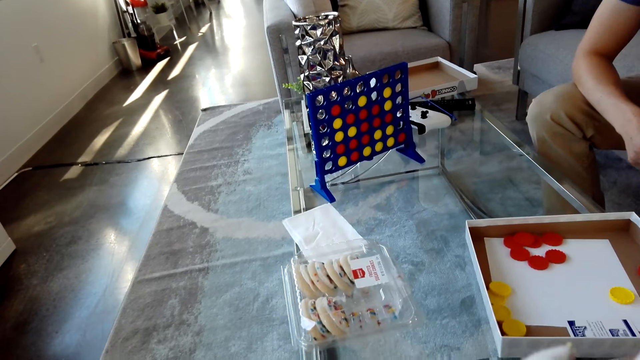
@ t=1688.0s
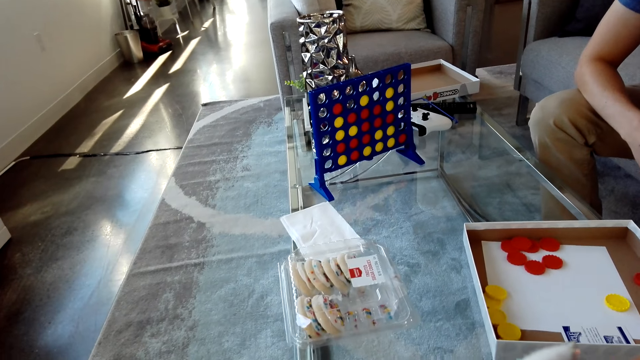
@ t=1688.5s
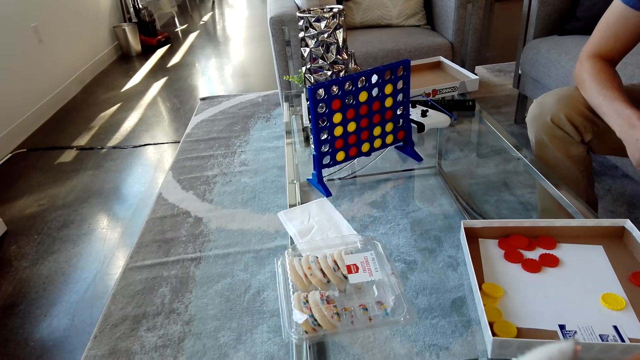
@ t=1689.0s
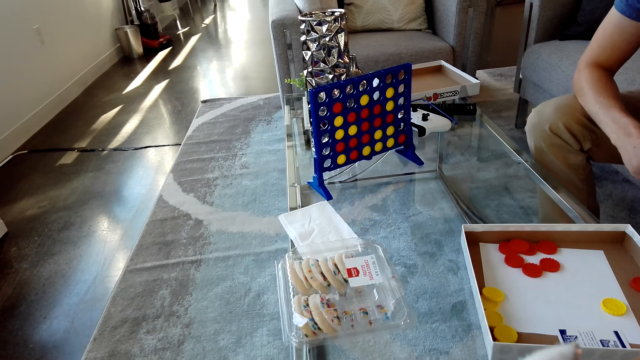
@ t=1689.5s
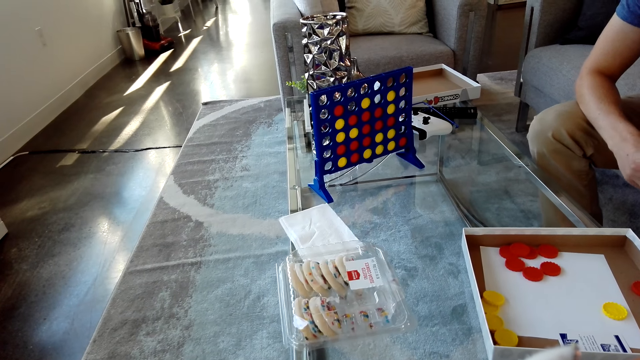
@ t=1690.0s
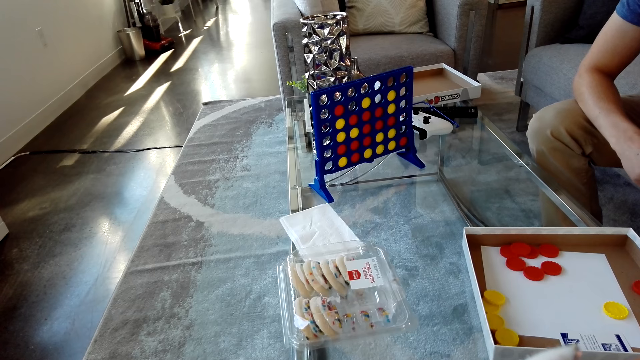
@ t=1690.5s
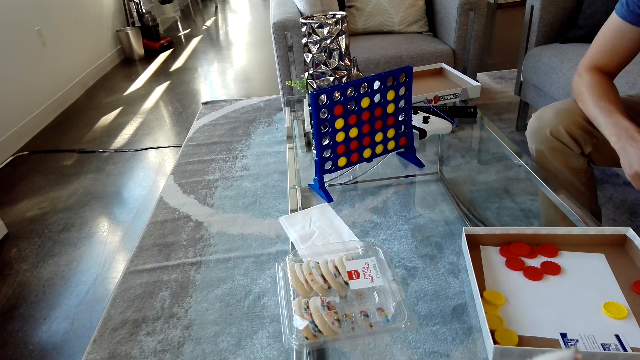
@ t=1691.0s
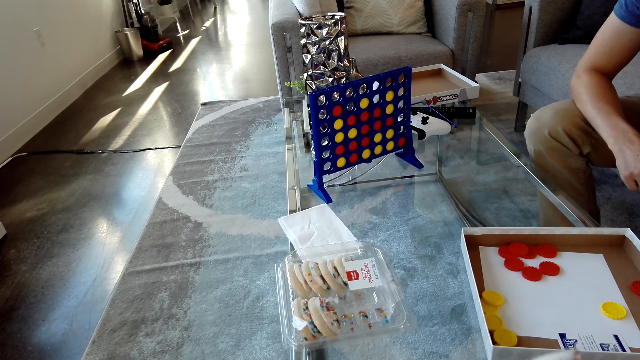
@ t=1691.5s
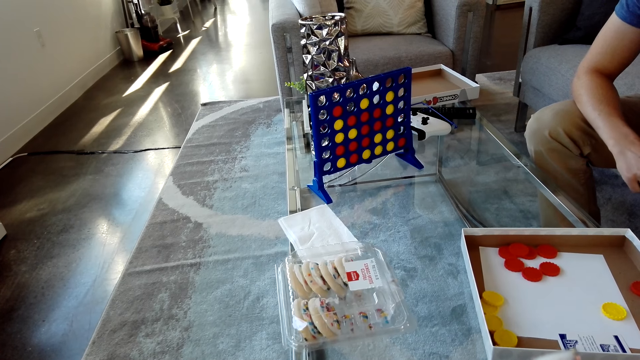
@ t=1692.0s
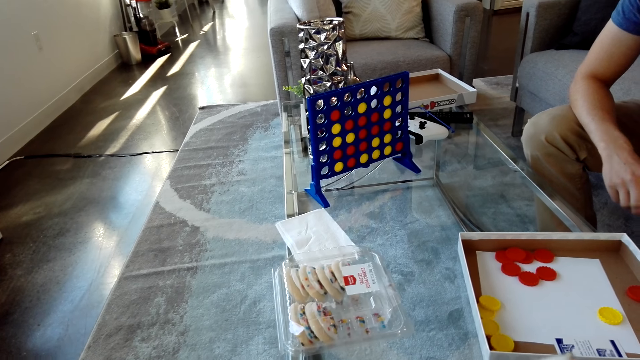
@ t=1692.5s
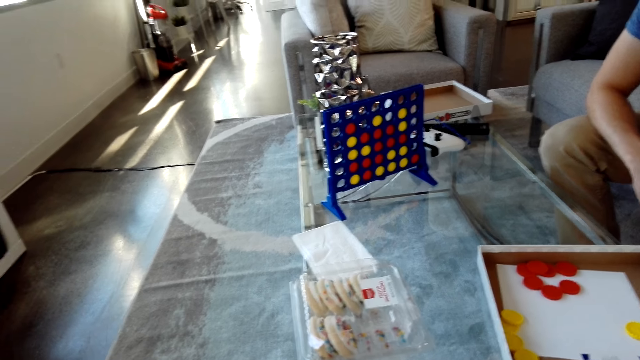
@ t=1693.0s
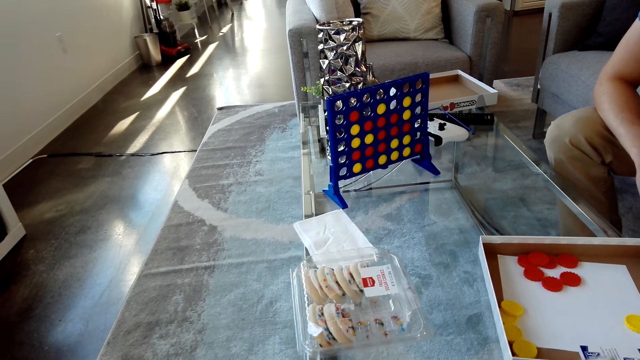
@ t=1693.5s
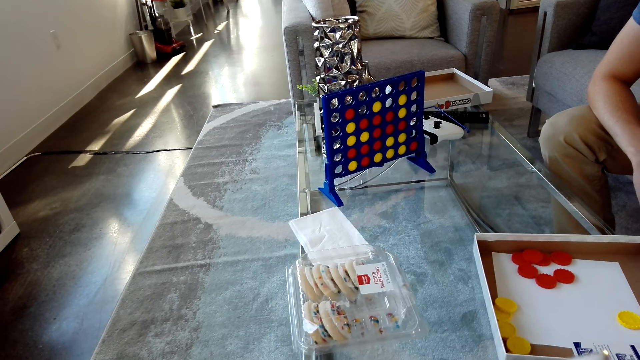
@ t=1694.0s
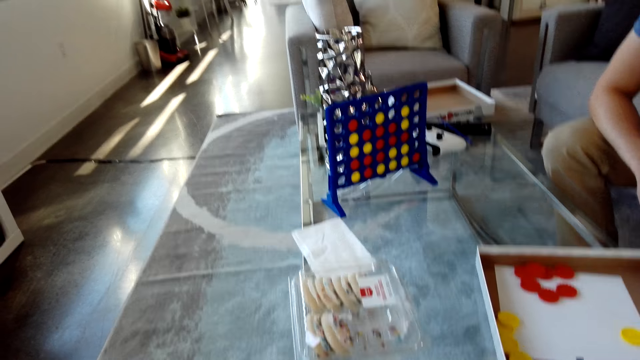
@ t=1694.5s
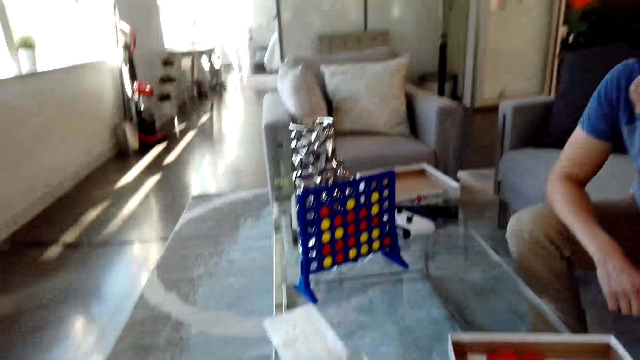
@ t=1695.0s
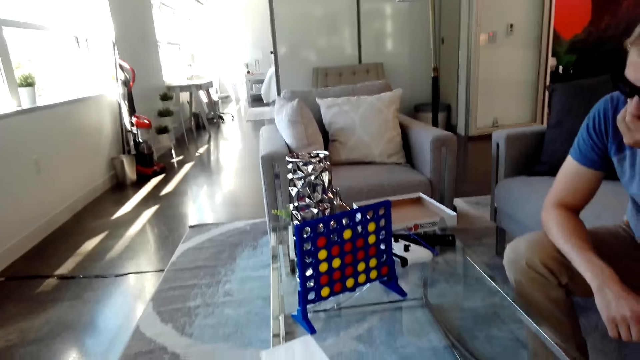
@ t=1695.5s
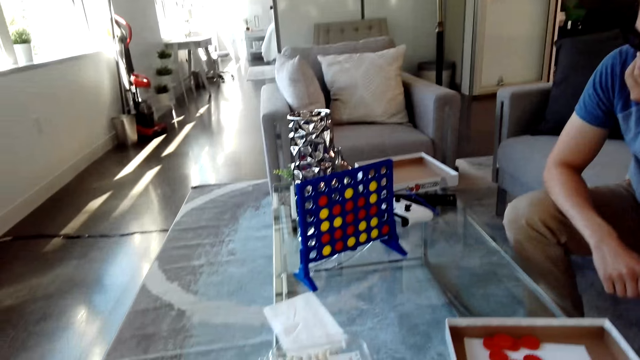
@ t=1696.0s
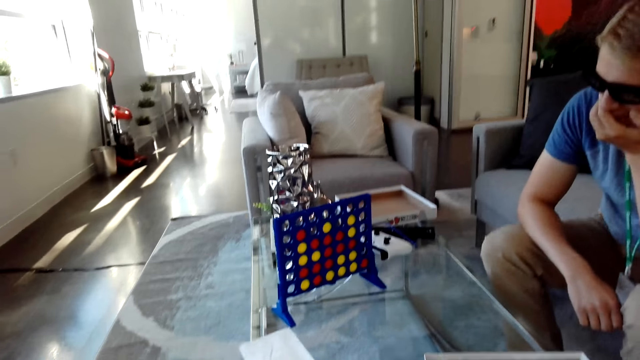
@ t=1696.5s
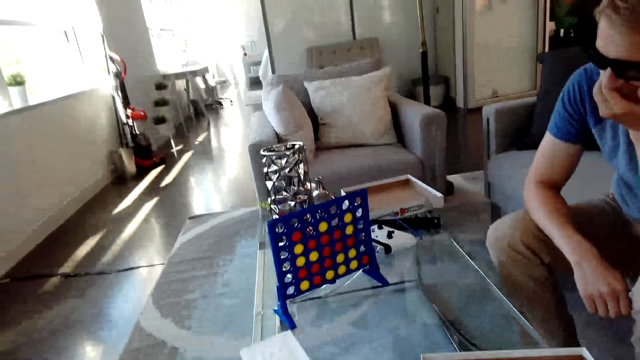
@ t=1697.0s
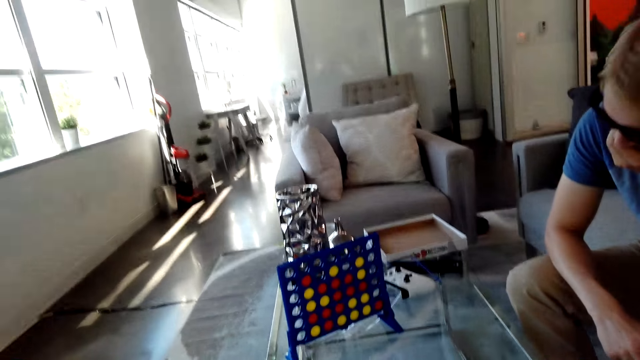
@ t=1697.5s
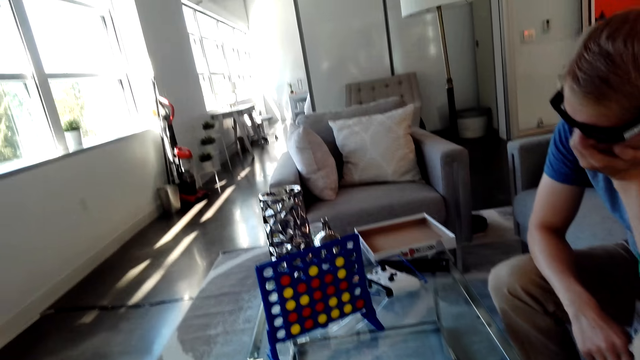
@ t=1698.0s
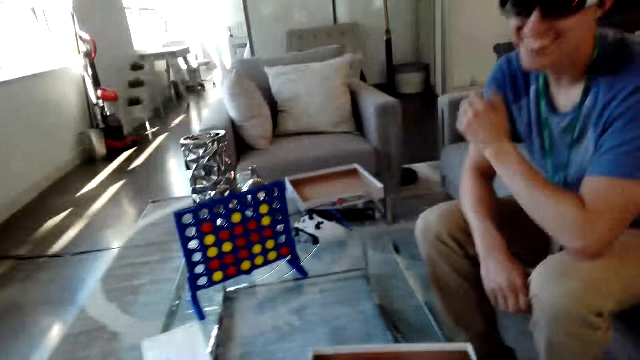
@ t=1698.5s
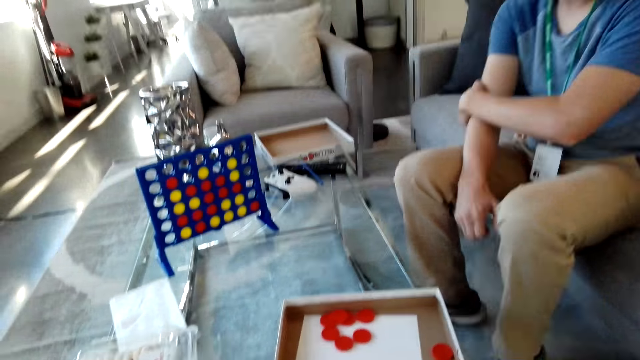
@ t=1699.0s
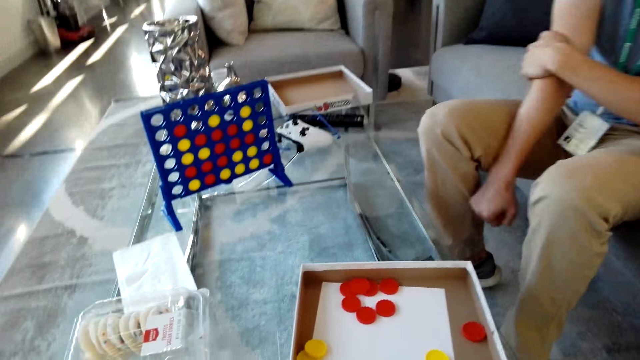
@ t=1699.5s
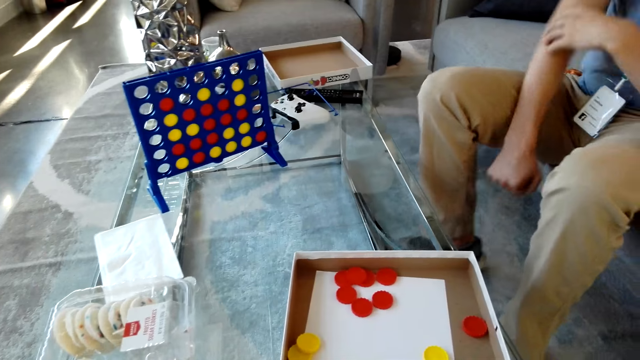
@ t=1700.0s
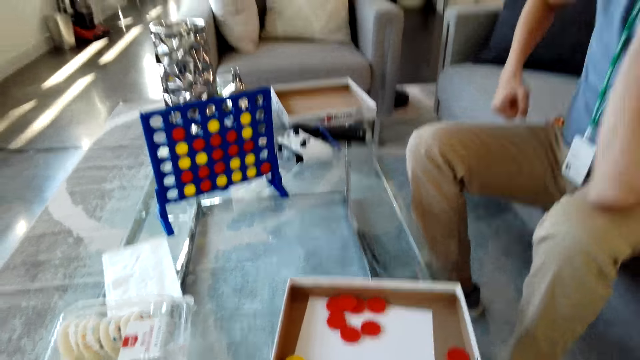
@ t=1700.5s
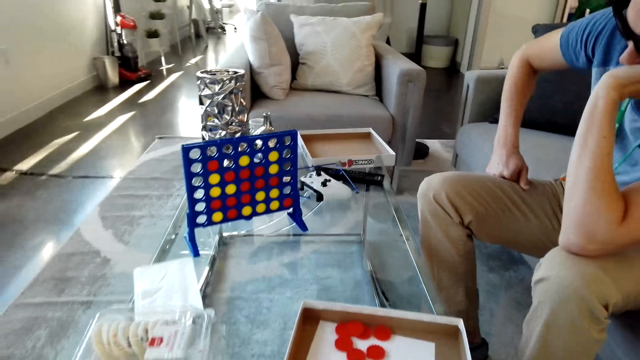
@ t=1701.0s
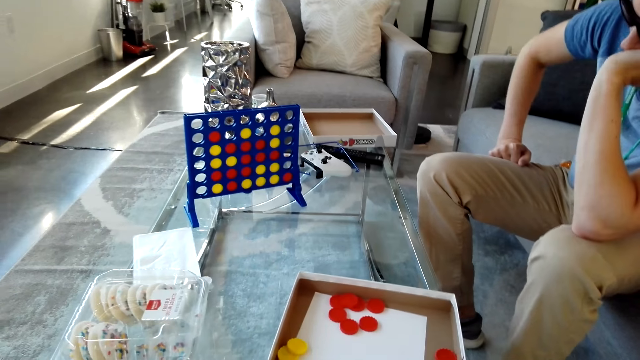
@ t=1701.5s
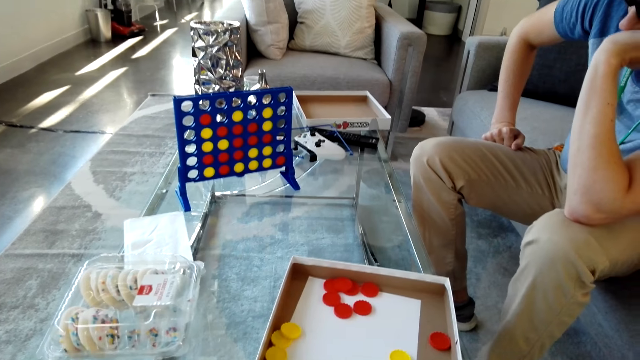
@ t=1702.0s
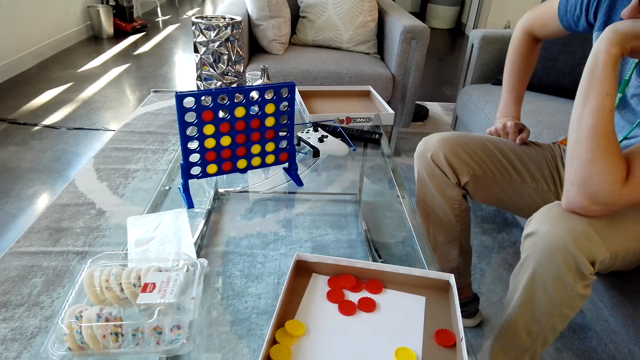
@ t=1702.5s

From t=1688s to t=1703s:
The camera wearer talks to a man. The man puts down his hand. The camera wearer laughs. The man lifts his hand.

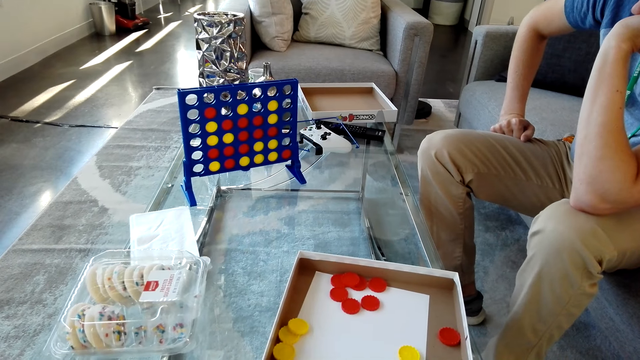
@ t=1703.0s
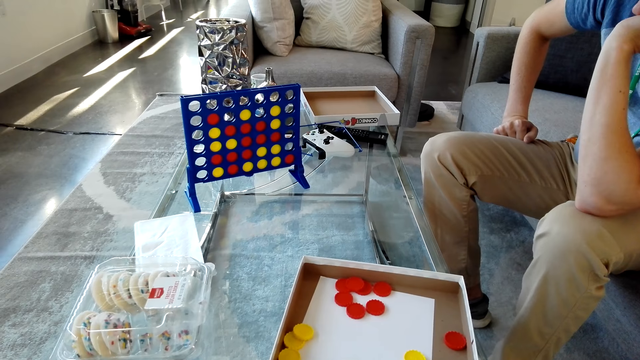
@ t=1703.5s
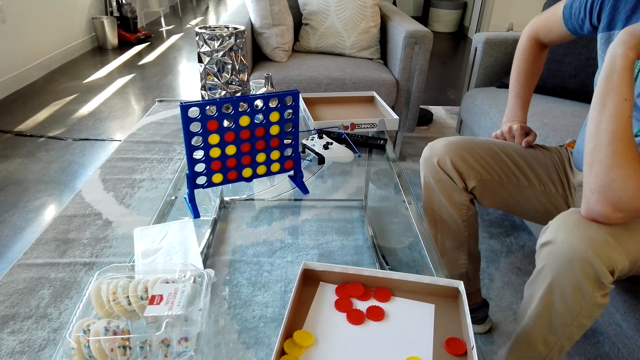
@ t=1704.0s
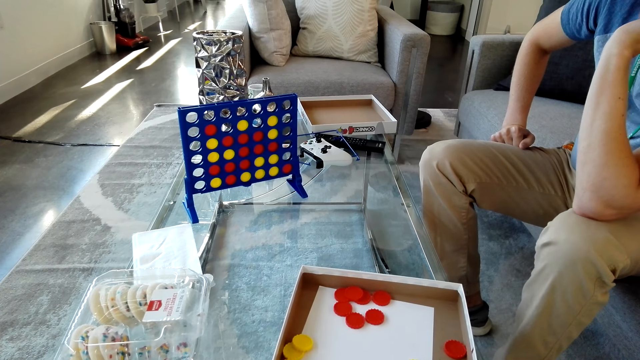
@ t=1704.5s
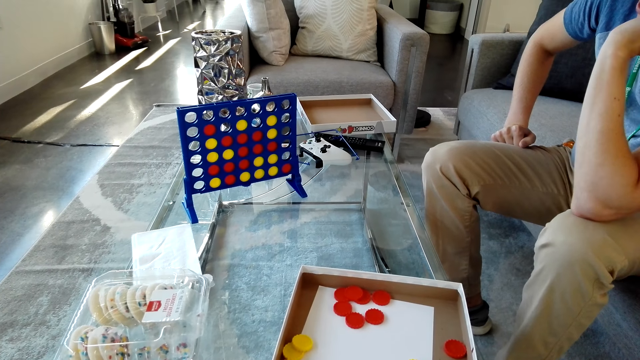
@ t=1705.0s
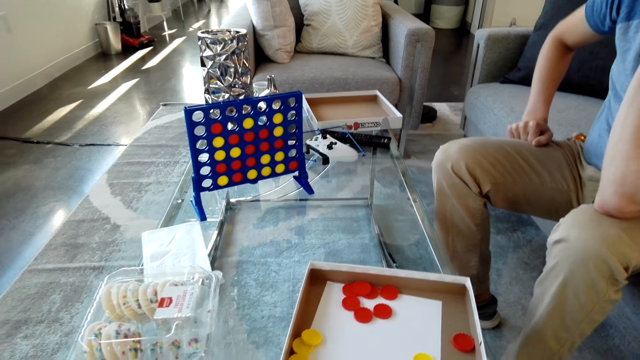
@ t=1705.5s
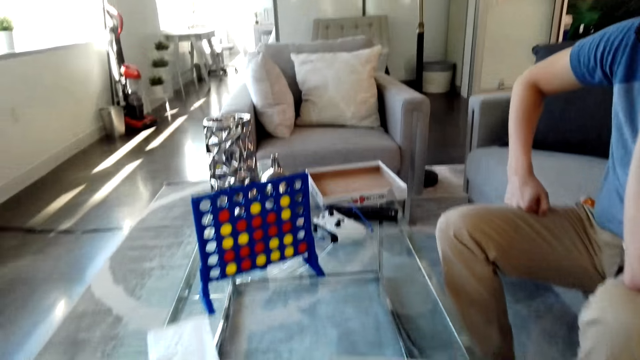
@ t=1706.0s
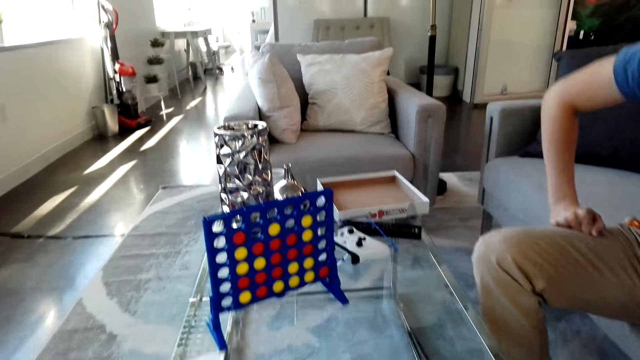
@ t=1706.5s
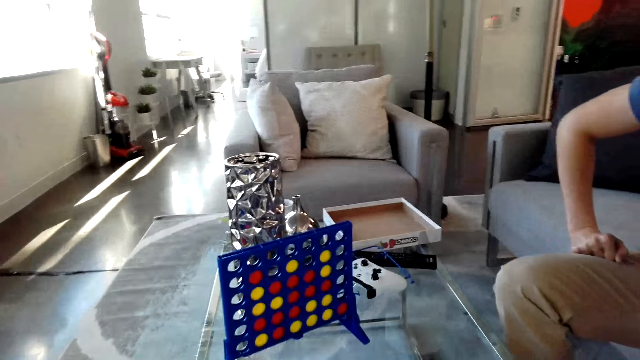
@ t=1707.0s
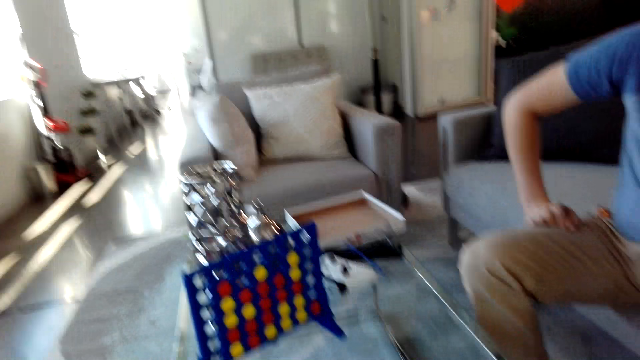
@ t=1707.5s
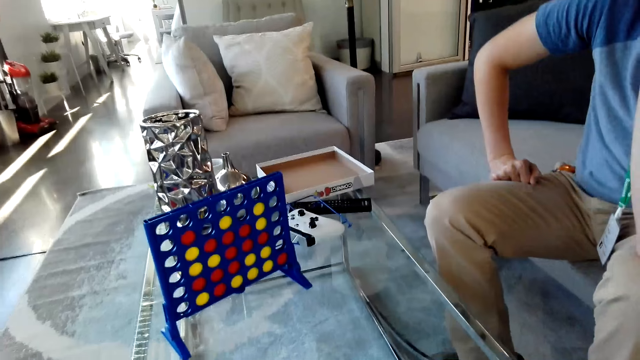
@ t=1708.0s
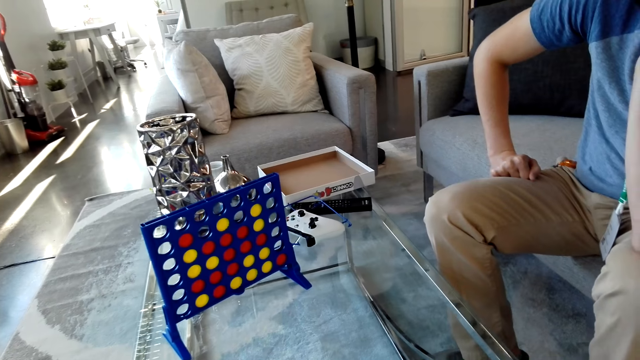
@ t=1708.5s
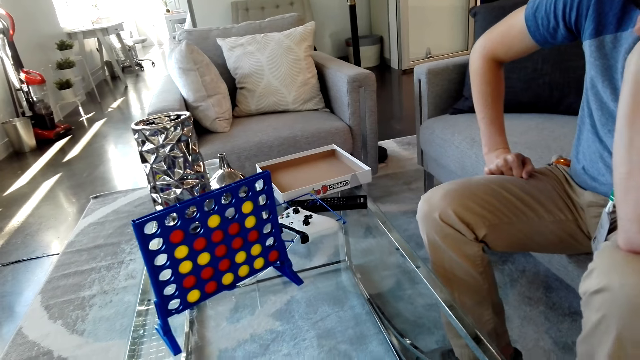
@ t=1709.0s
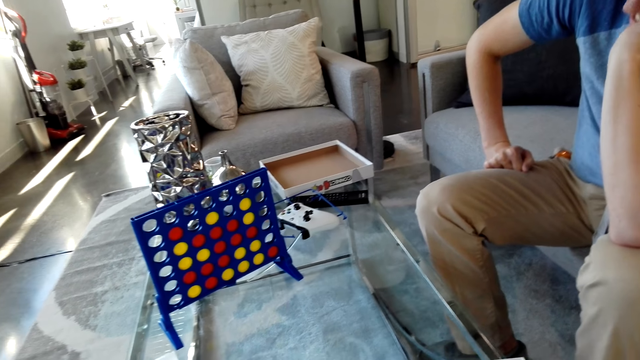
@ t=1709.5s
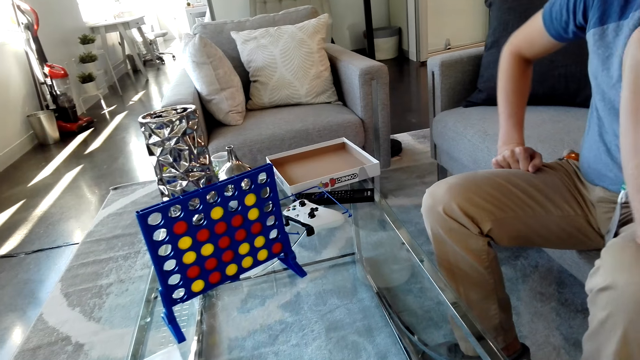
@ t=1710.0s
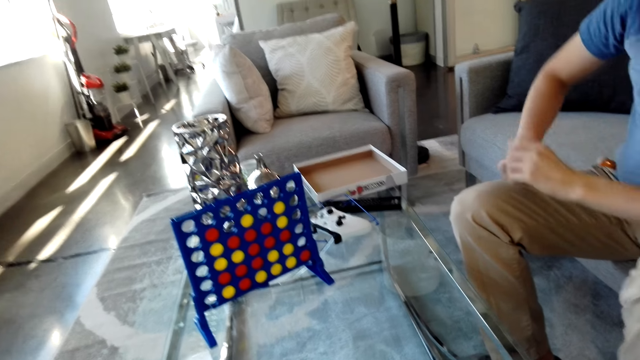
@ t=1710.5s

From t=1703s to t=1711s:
The man talks to the camera wearer. The camera wearer laughs.
